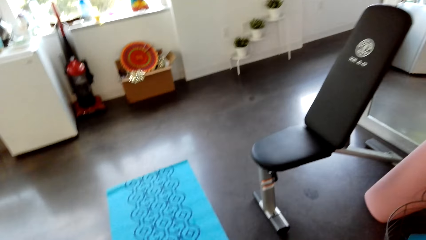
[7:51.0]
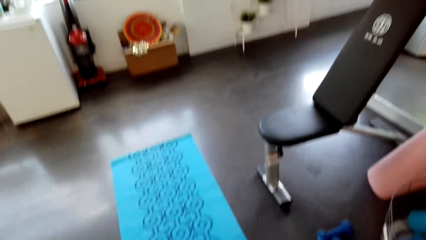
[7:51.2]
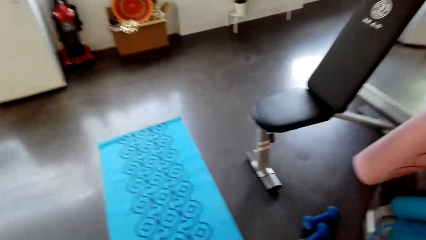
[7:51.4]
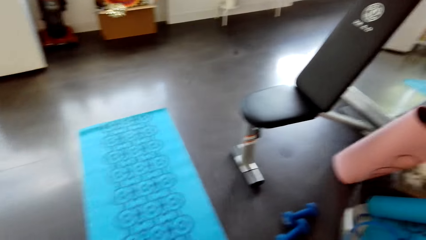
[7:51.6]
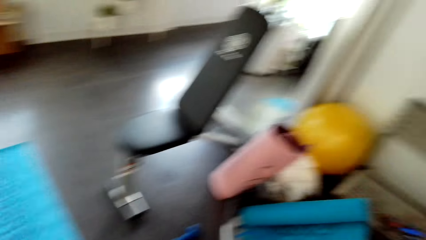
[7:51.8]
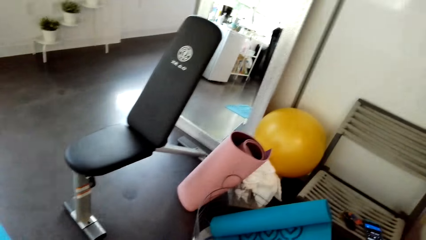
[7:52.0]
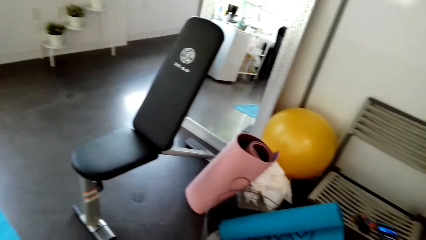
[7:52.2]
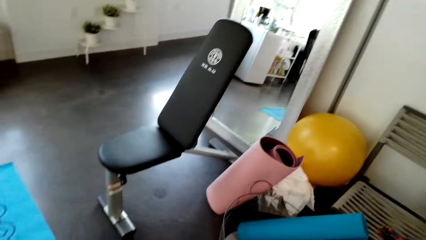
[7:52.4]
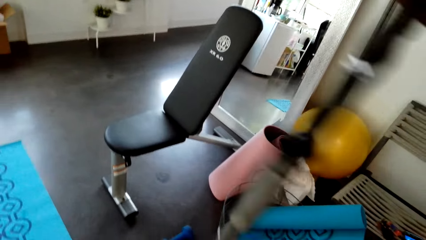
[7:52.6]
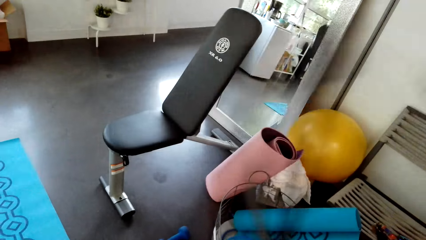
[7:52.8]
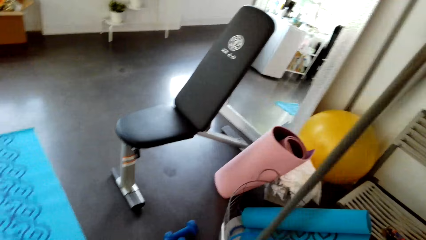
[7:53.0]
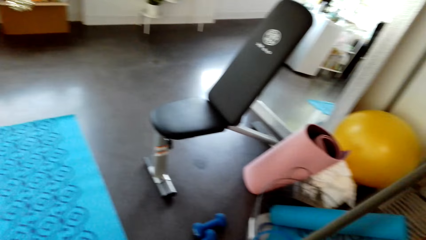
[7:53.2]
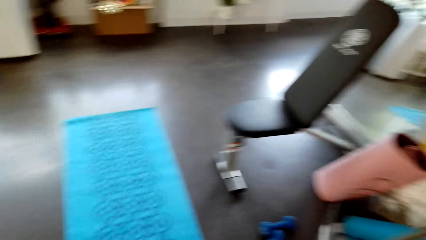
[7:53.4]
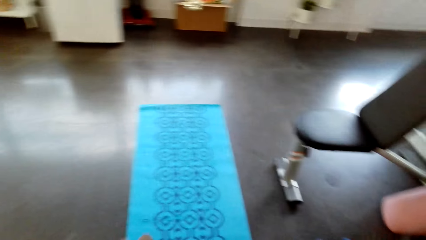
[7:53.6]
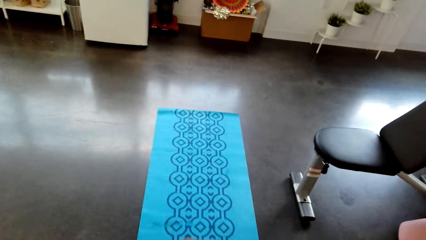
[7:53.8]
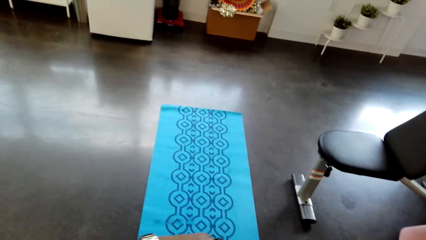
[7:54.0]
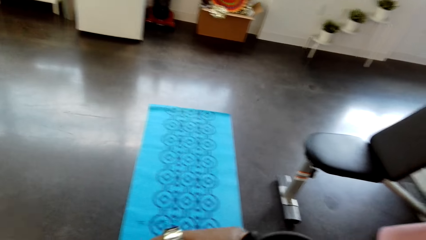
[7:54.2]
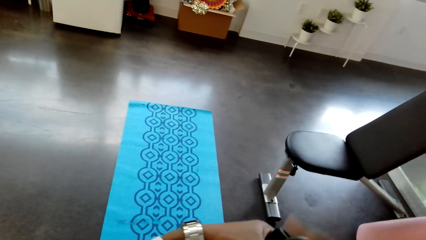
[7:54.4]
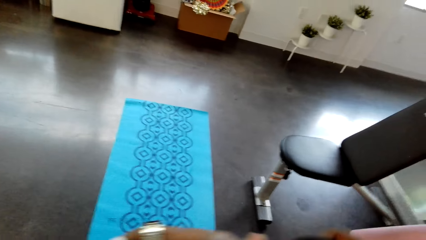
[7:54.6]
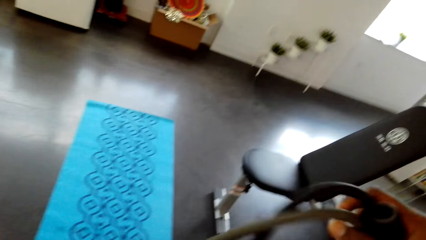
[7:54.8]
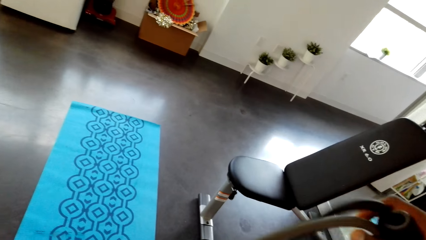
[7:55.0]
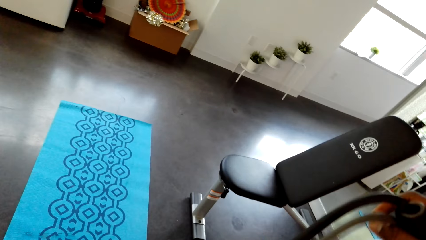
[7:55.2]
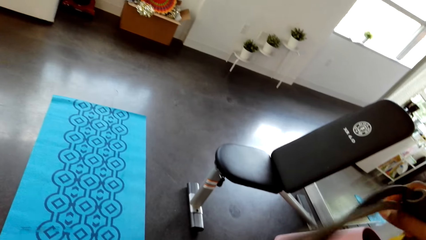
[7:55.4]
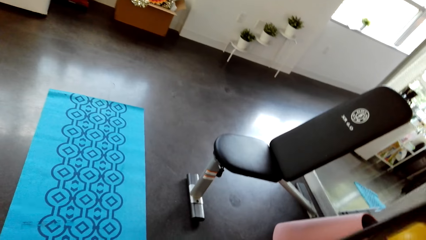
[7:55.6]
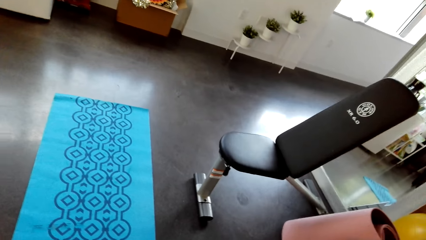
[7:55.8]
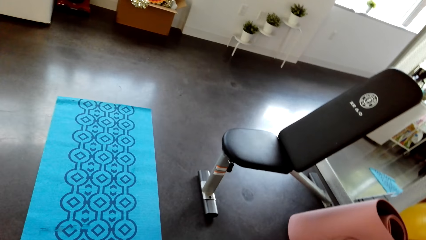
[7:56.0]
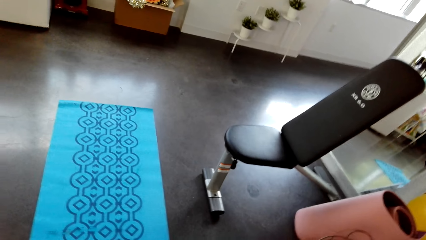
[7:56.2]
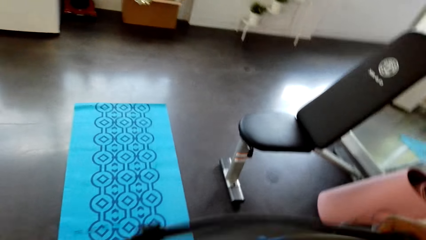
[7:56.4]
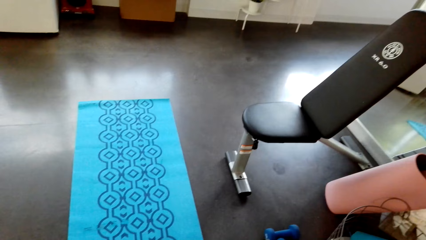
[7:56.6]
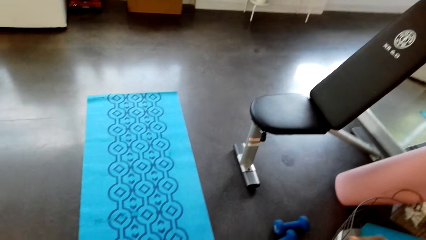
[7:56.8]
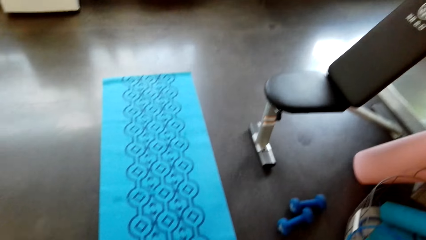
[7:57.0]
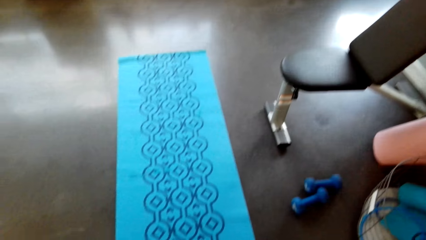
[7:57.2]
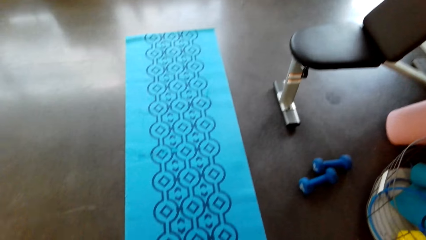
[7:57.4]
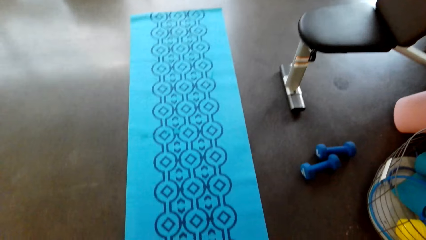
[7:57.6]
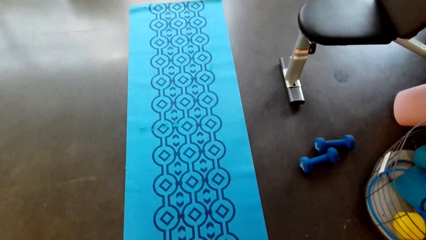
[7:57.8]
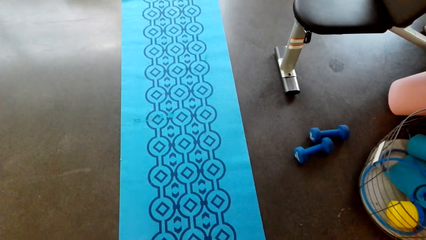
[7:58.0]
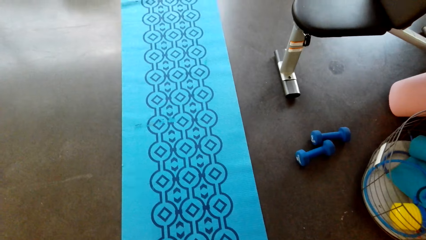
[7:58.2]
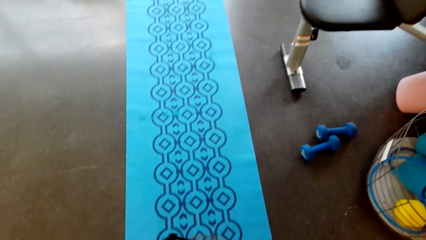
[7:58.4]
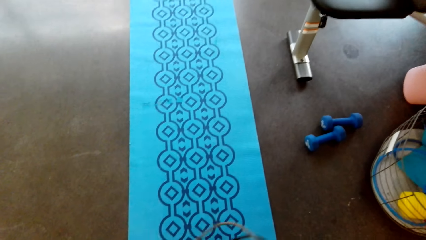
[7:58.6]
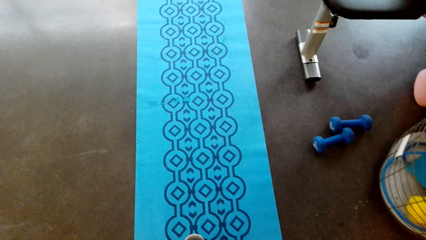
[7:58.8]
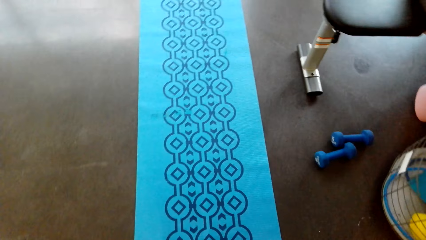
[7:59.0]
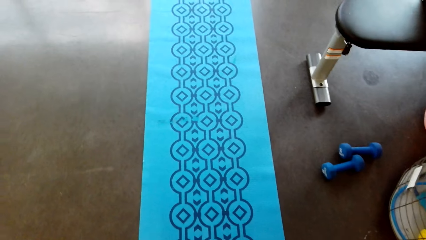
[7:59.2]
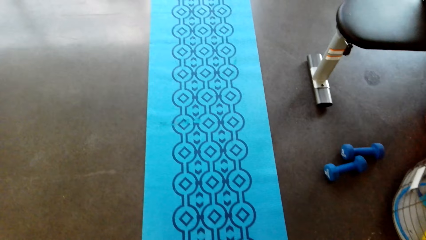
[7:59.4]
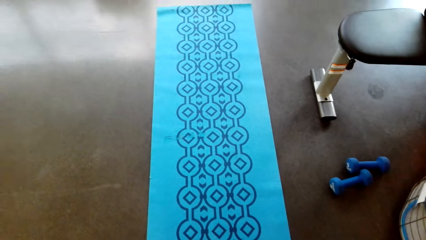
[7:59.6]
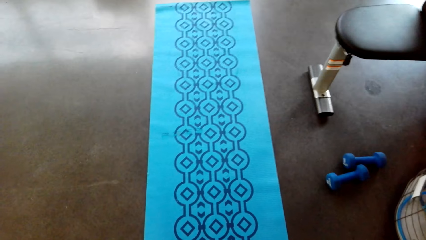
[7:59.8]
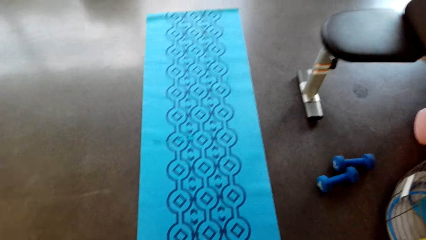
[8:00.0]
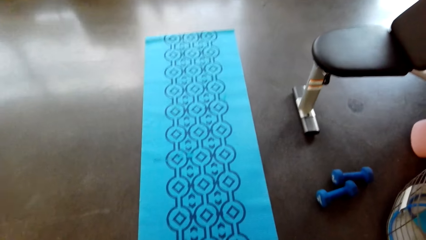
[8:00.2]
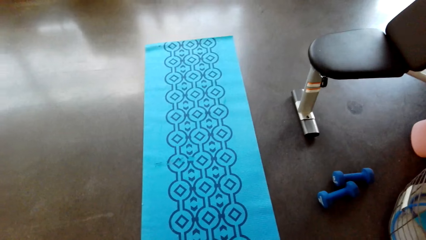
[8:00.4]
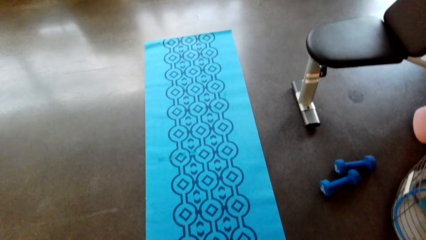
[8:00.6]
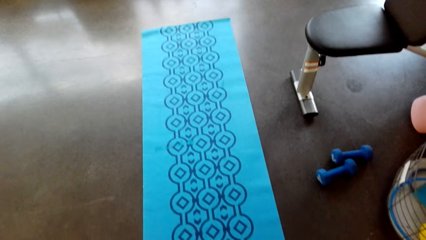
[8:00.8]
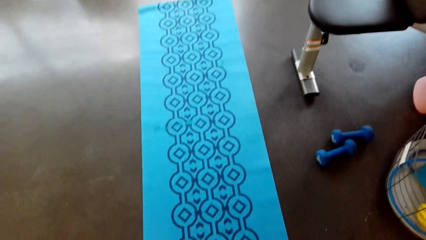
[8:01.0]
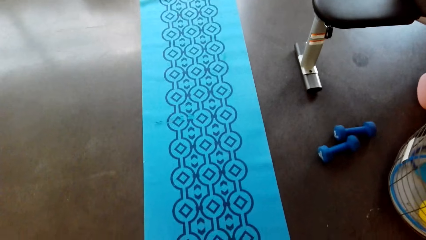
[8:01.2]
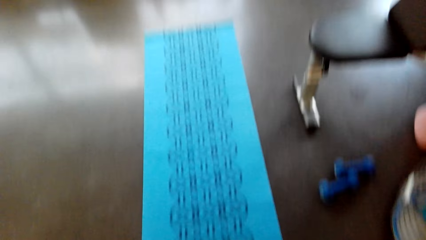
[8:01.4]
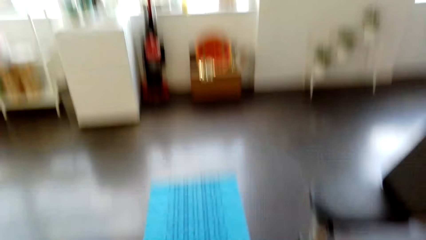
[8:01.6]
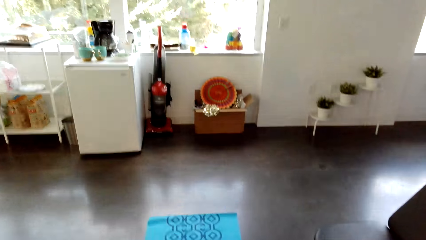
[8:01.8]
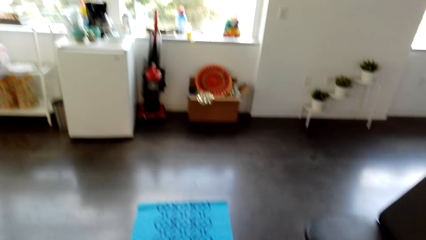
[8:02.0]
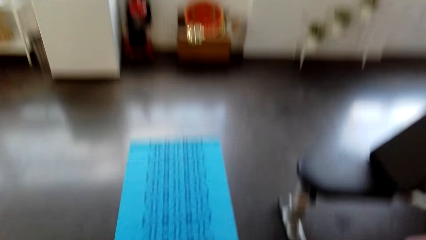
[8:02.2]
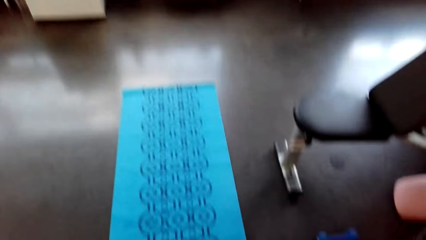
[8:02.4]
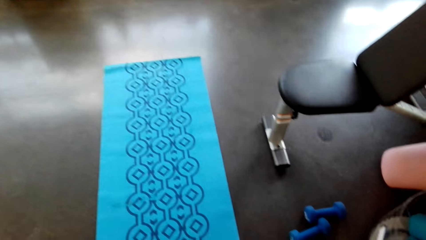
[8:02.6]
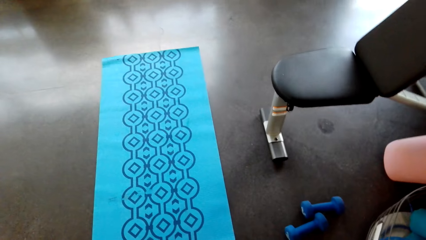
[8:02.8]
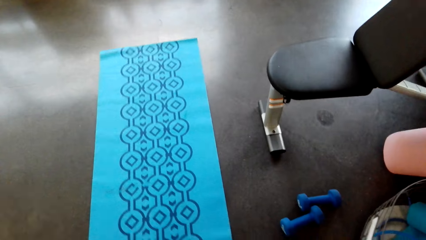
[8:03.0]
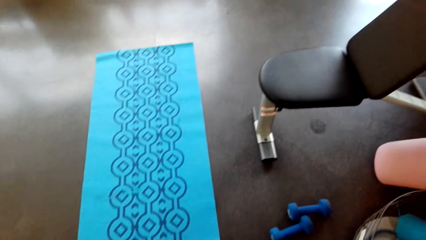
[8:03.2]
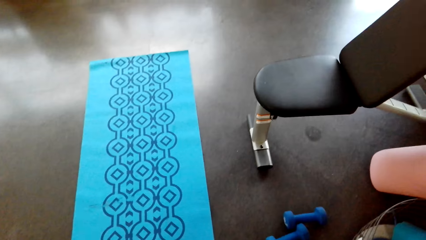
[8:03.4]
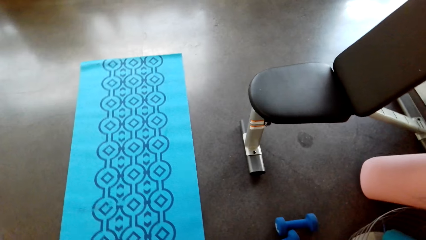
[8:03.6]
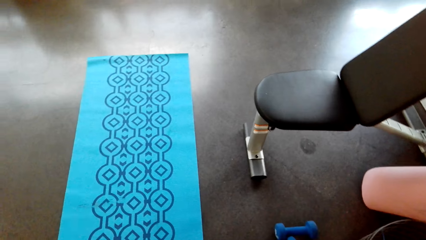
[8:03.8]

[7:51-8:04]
The camera wearer stretches the rope. They hold up the rope. They look around.
